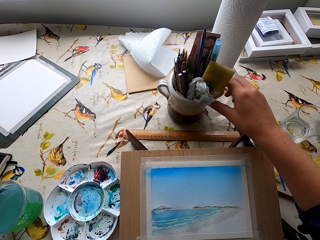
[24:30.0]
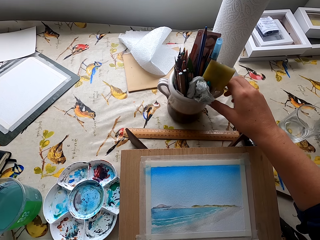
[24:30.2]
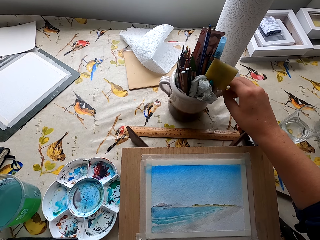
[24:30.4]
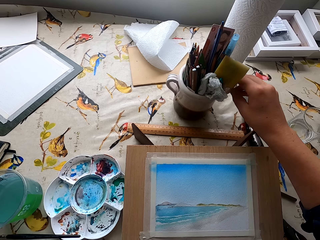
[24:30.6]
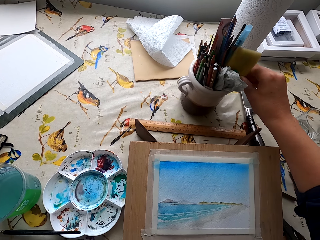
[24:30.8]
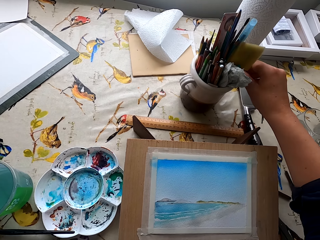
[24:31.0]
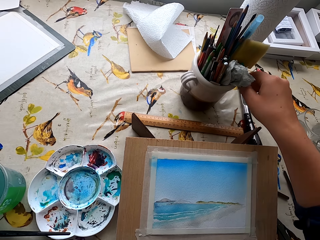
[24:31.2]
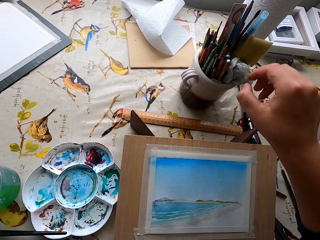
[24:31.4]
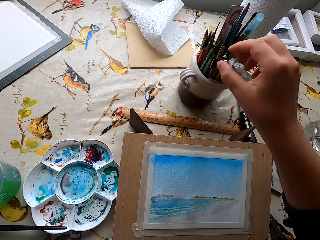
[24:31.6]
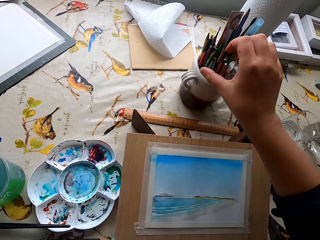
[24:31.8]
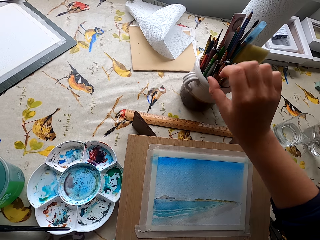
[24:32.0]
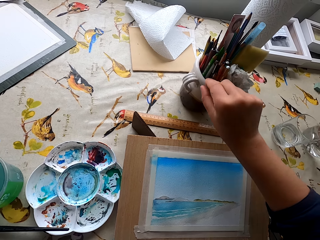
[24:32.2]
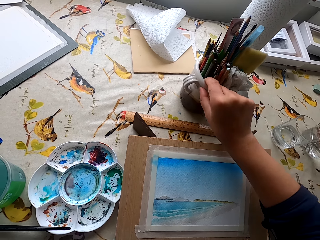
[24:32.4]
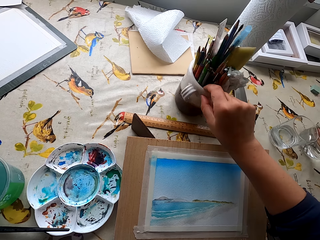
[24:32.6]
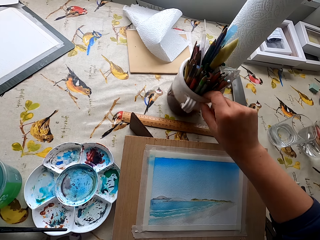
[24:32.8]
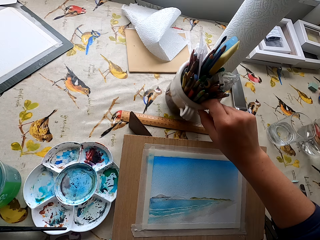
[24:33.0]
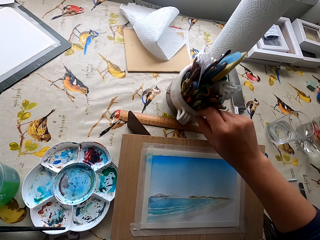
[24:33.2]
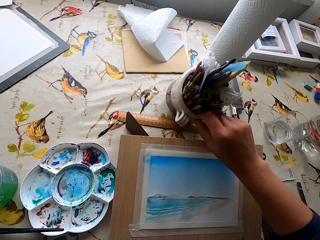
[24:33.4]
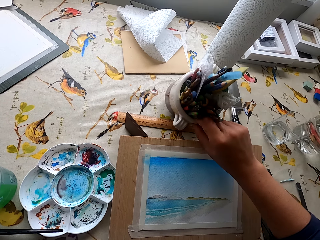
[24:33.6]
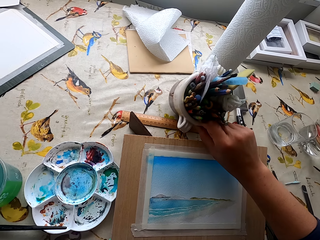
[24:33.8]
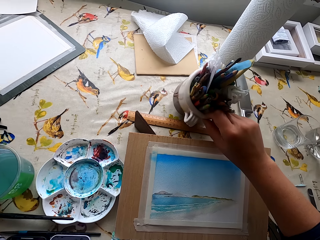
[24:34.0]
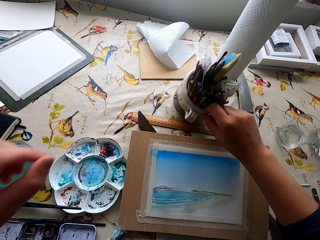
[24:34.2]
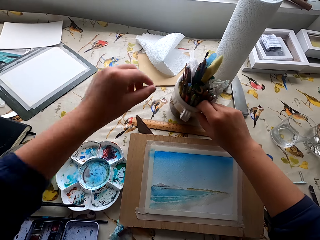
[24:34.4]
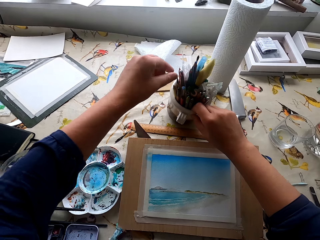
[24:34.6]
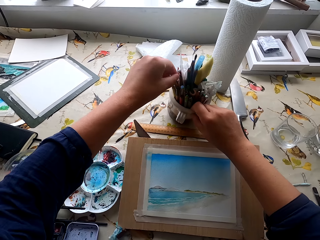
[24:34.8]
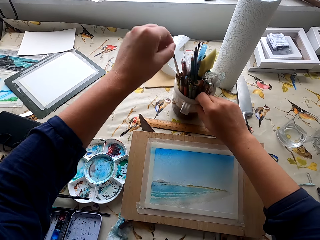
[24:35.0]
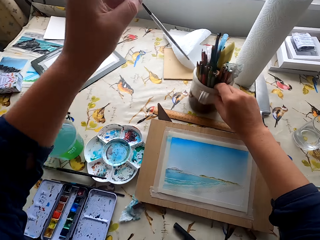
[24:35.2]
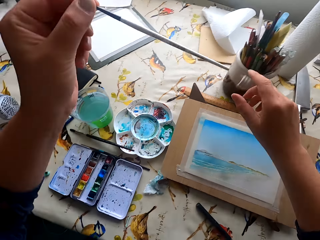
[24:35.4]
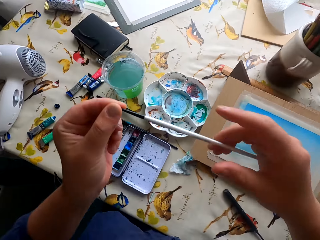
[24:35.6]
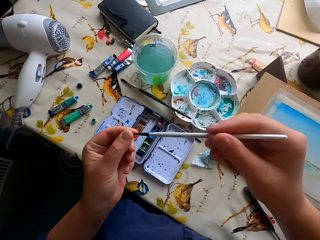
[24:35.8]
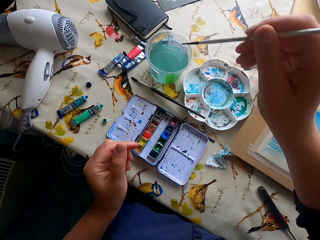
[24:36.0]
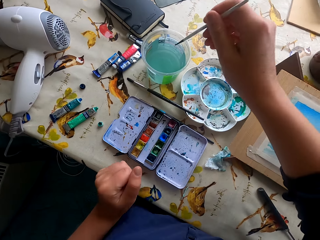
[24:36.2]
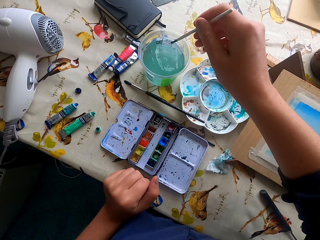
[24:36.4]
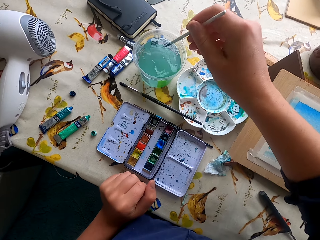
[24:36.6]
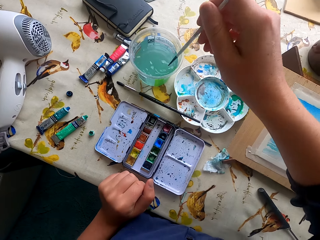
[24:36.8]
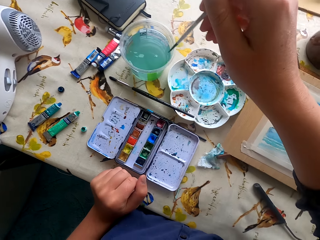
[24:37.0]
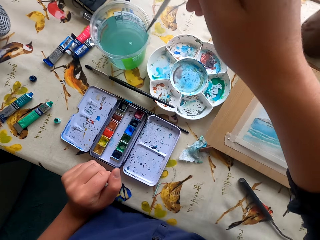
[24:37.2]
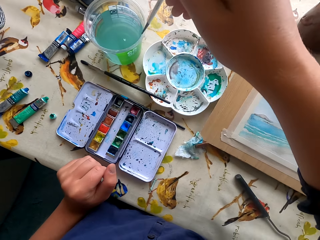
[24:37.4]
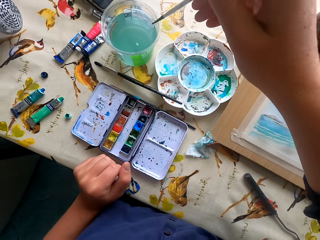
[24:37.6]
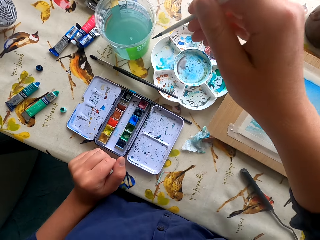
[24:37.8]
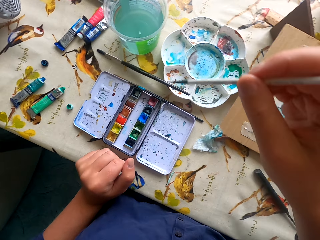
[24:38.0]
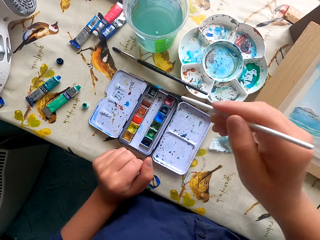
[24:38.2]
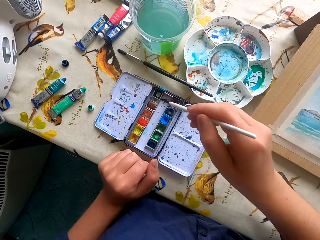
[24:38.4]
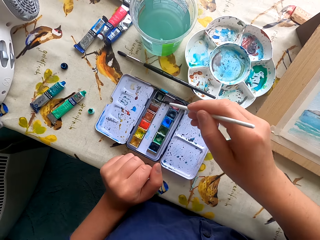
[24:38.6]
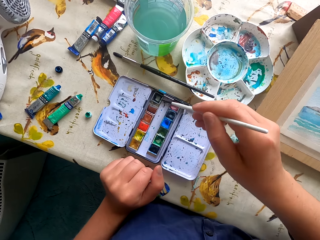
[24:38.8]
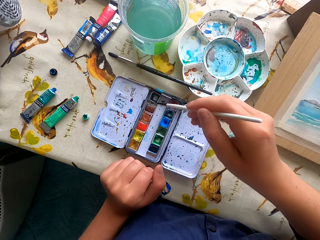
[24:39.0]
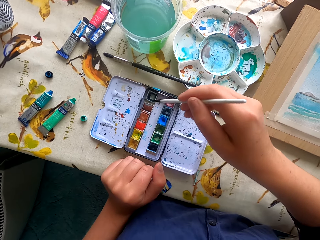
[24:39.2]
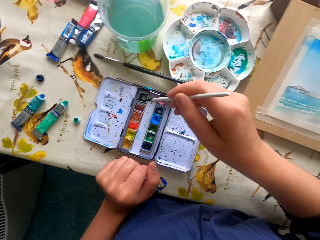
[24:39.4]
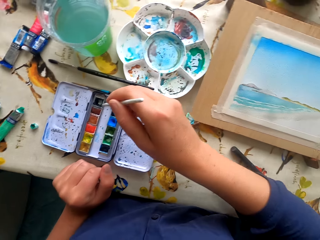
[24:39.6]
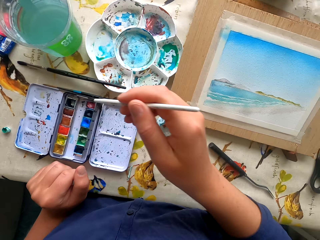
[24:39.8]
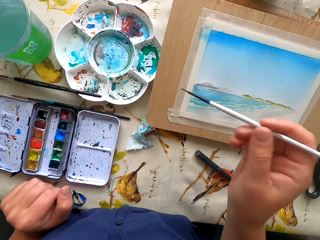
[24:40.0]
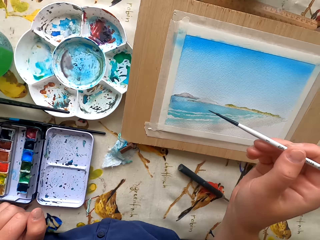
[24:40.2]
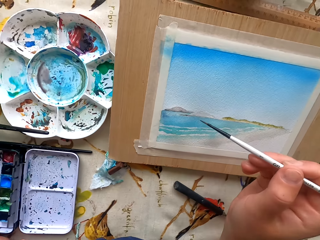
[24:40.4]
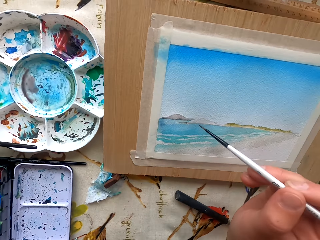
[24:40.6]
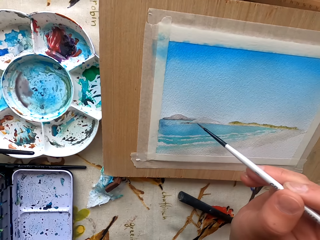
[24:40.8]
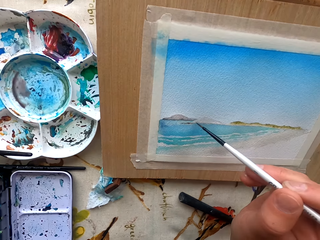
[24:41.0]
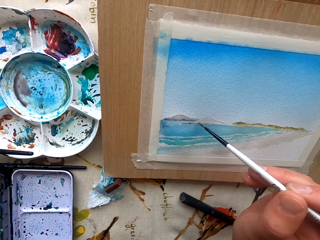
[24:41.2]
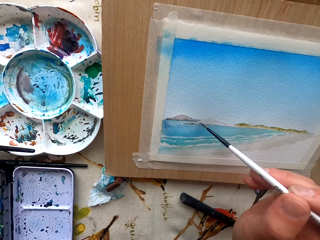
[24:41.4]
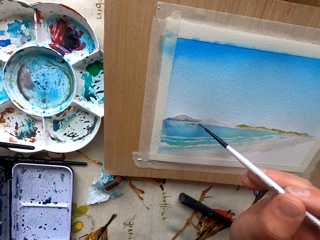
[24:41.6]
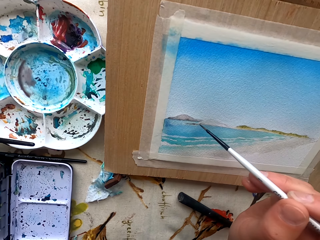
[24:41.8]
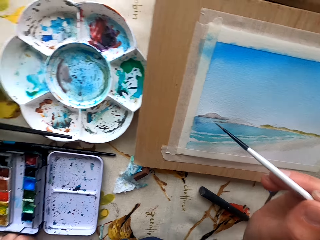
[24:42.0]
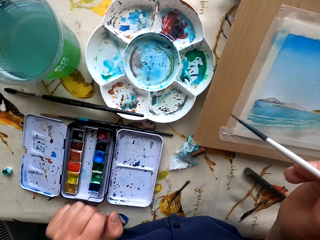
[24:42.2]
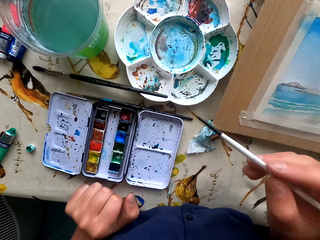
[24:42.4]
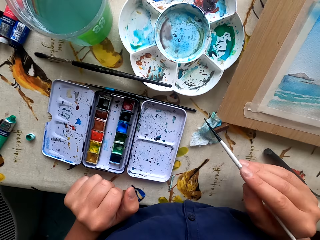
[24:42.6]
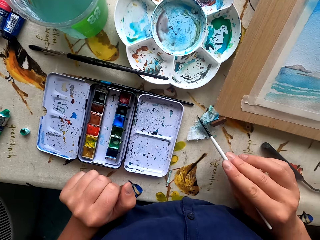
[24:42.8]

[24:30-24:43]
The camera wearer holds the cup. They adjust the container. They take the pen brush from the container. They dip the pen brush in the colored water. They rub the pen brush in the ink container. They dip the paint marker on the color. They paint a picture with the pen brush.

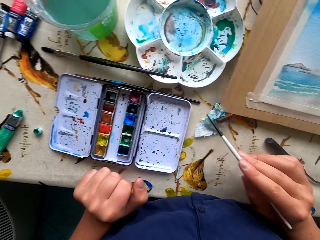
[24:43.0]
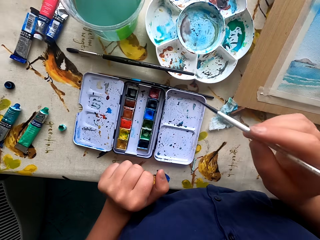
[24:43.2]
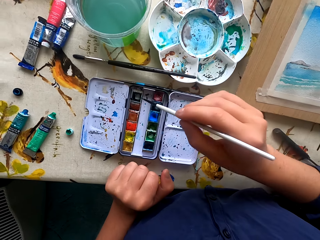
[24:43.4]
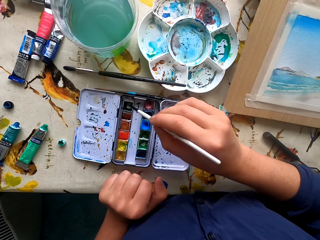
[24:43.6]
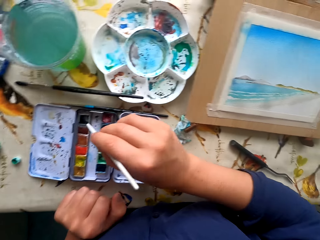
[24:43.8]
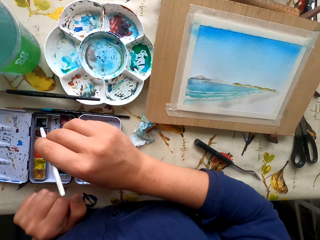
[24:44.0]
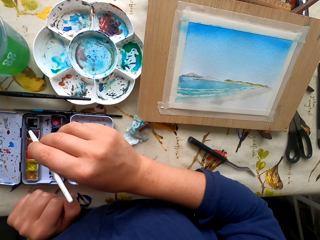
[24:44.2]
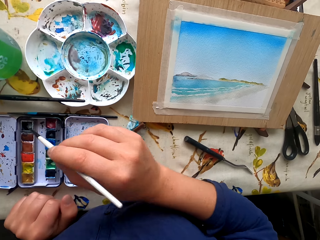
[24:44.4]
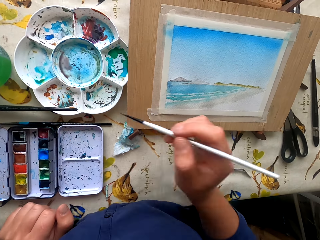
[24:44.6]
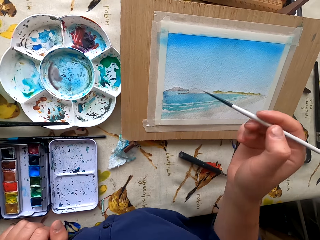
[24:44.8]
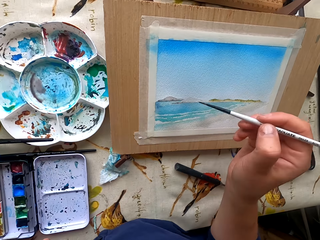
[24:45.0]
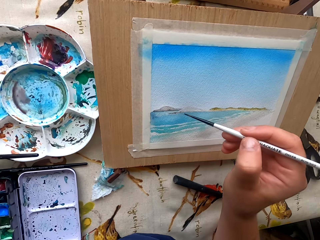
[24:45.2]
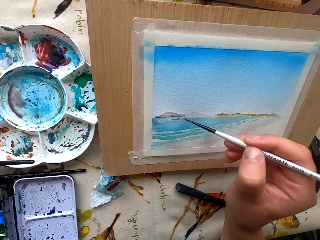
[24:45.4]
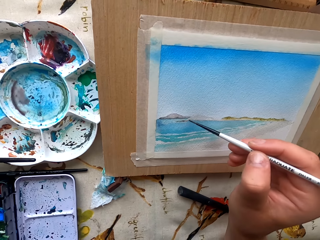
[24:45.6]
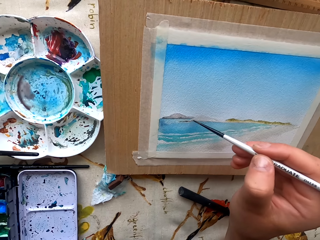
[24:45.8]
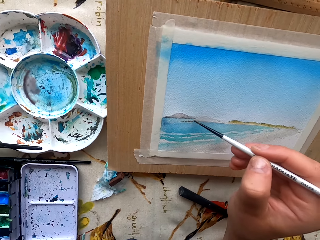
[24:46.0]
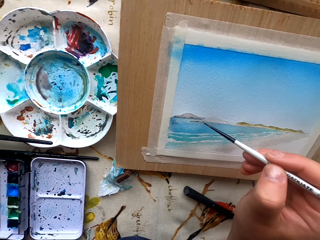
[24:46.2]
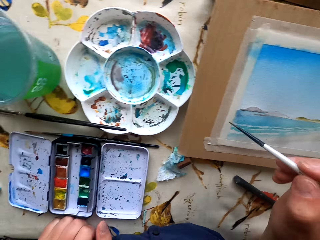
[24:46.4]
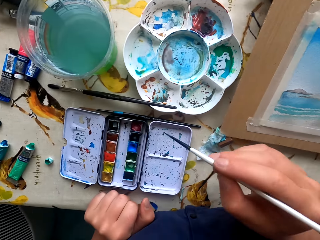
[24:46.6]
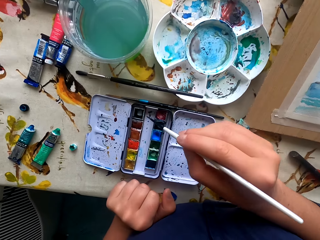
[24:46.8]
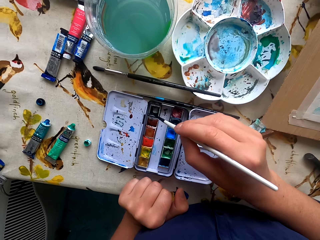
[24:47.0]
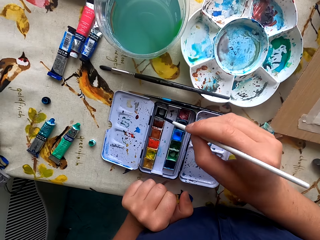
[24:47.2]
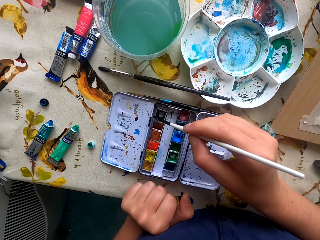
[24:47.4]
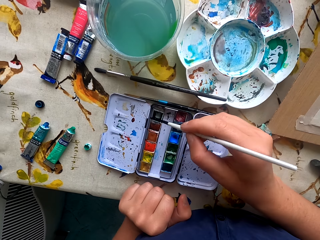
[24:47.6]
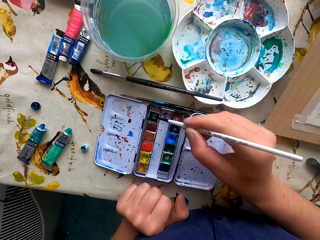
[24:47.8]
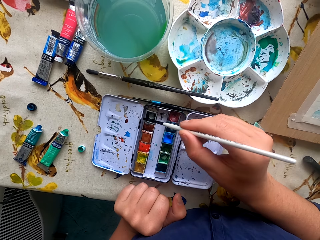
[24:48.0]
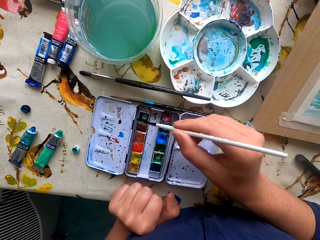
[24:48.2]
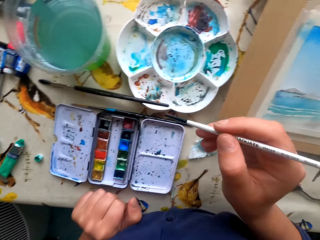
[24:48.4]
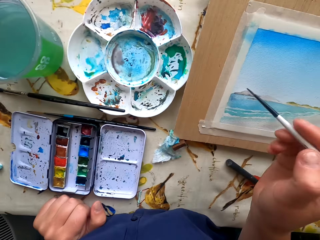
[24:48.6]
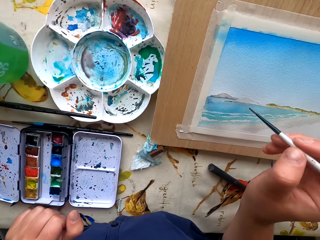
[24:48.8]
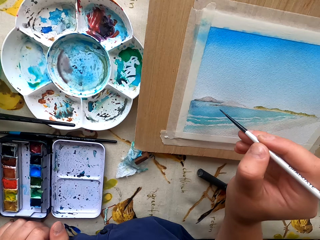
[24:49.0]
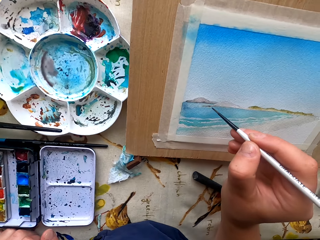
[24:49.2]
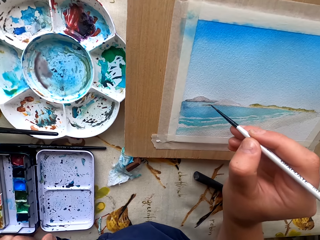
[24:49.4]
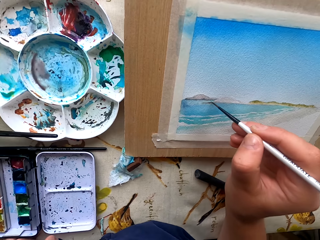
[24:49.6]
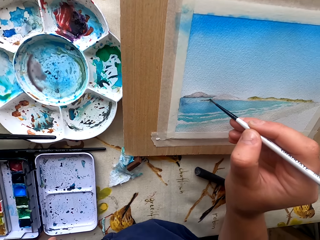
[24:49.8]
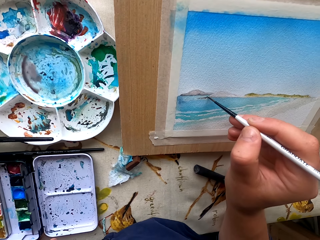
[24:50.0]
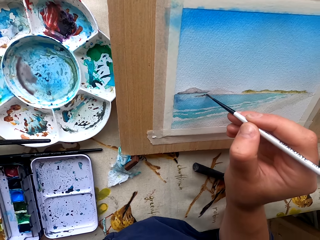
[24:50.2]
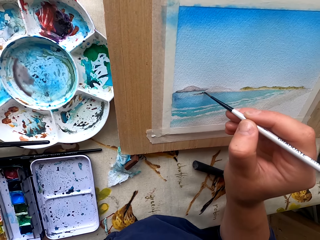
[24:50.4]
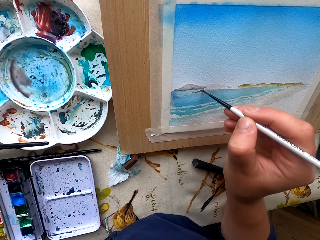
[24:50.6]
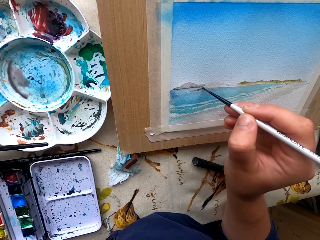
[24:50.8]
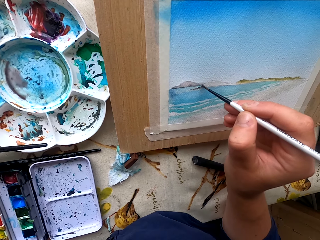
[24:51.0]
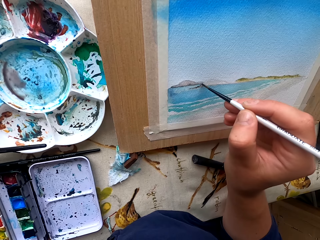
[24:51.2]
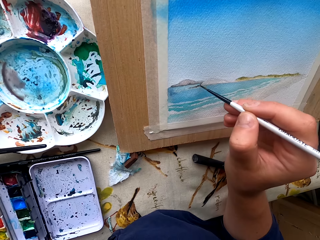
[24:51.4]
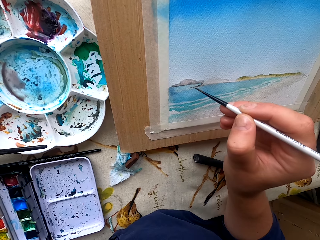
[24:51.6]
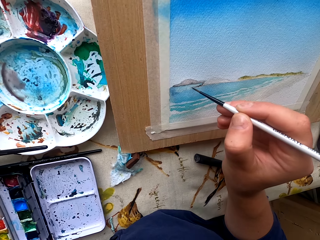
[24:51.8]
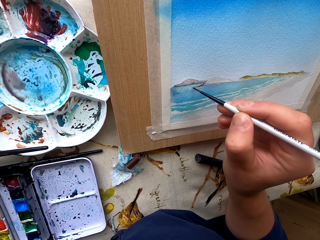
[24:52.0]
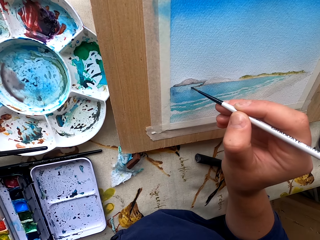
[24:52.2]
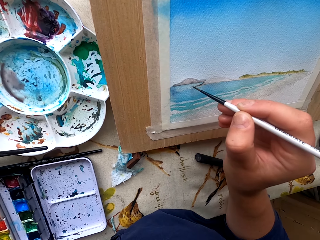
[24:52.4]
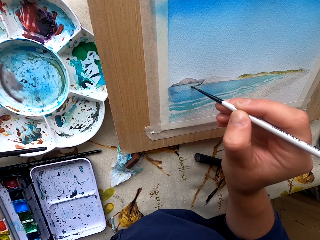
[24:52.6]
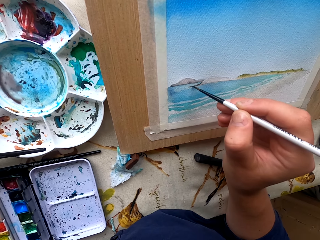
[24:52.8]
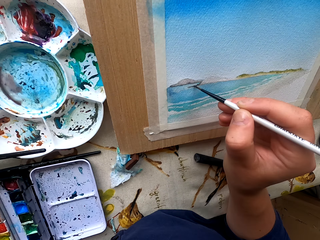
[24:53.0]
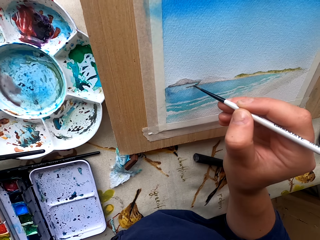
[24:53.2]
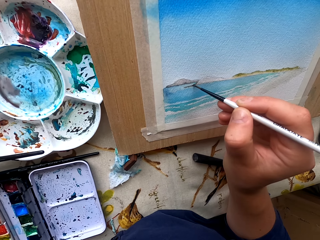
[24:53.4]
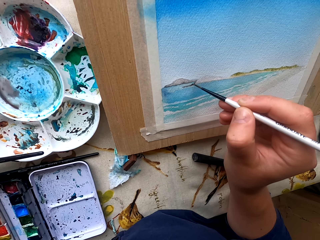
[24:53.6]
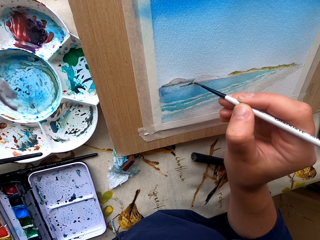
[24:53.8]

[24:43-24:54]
The camera wearer wipes the pen brush with paper. They rub the pen brush in the ink container. They paint a picture with the pen brush. They rub the pen brush in the ink container. They paint the picture with the pen brush.
